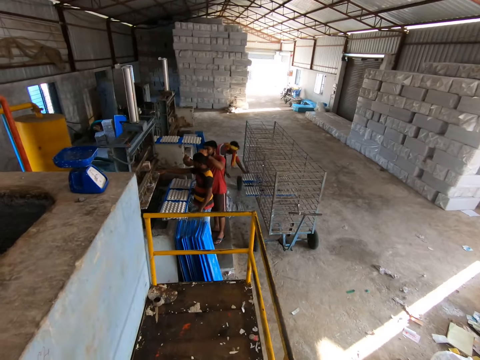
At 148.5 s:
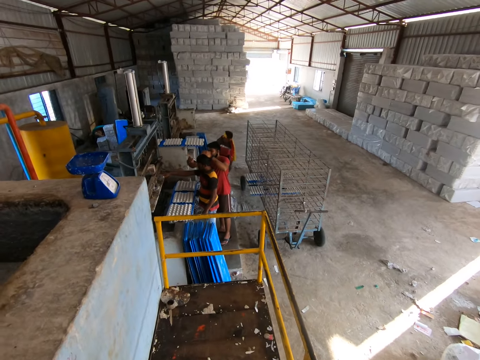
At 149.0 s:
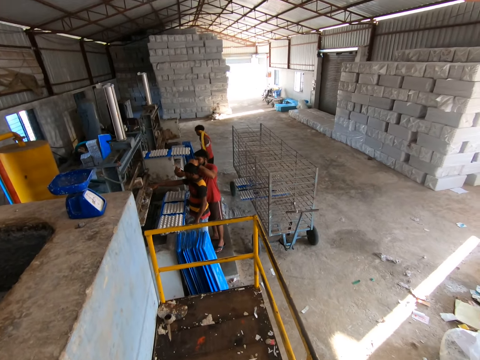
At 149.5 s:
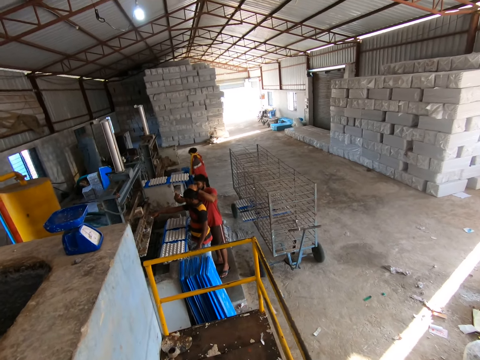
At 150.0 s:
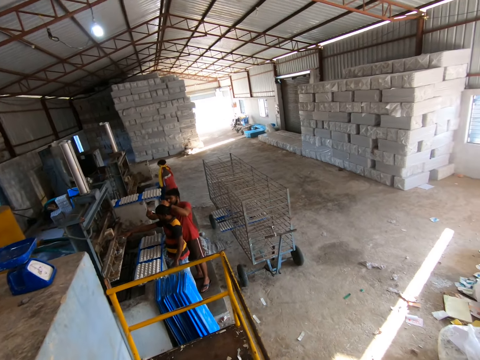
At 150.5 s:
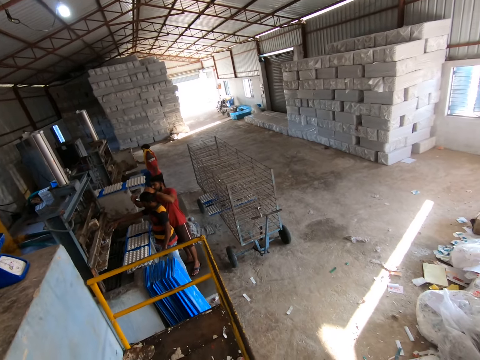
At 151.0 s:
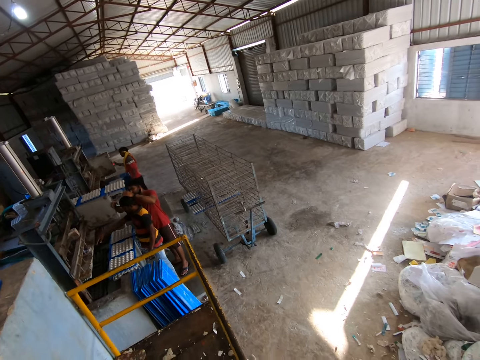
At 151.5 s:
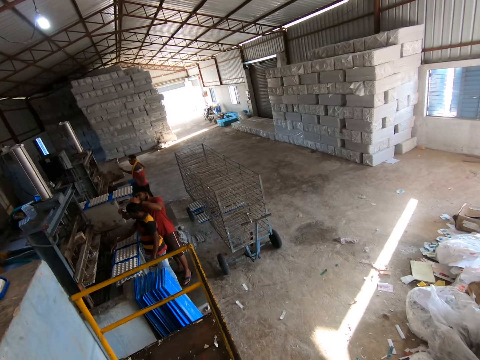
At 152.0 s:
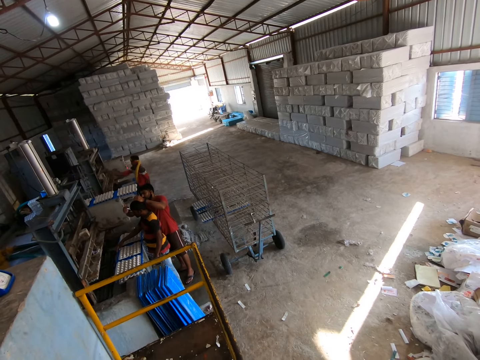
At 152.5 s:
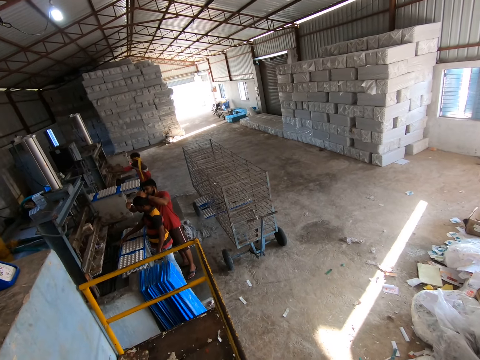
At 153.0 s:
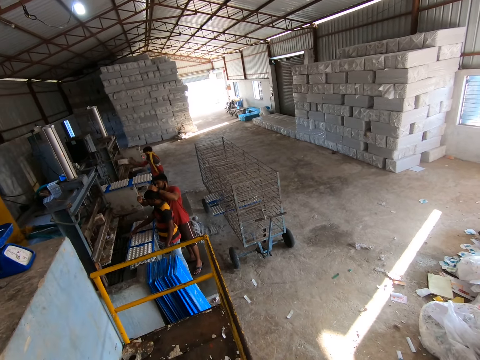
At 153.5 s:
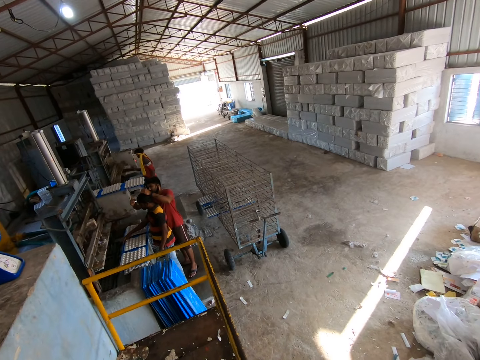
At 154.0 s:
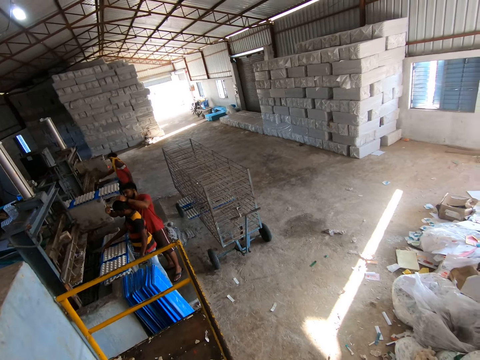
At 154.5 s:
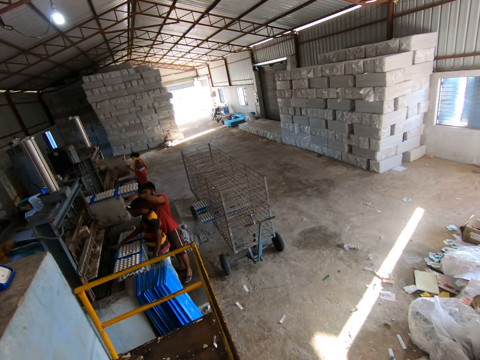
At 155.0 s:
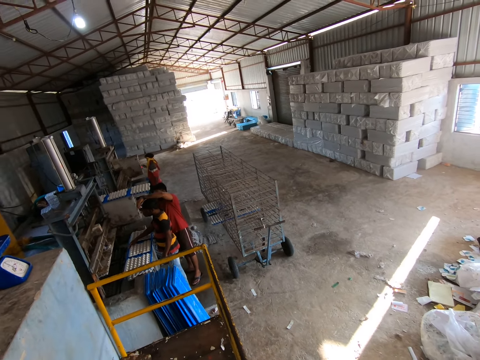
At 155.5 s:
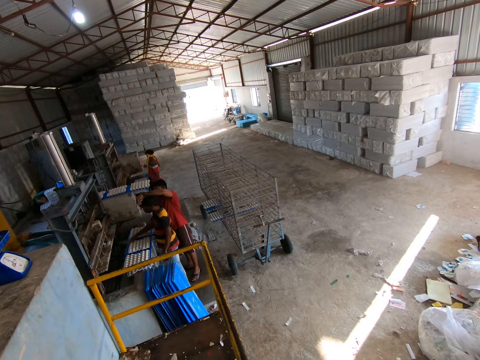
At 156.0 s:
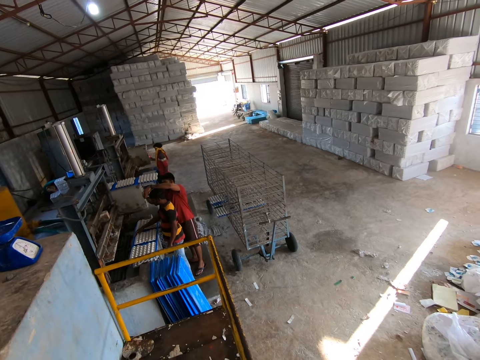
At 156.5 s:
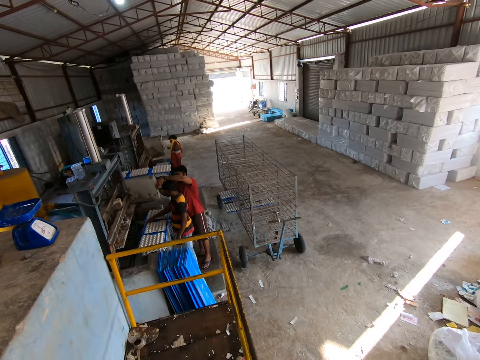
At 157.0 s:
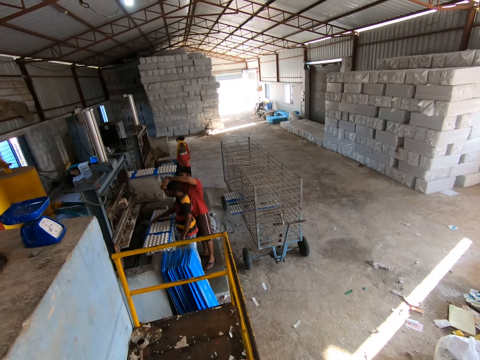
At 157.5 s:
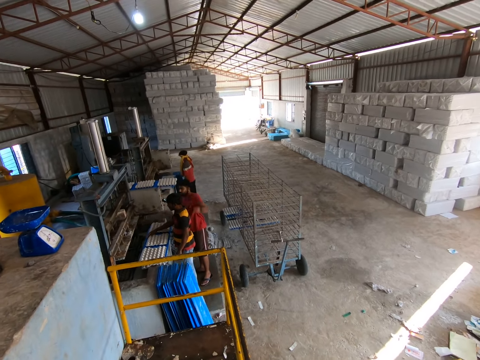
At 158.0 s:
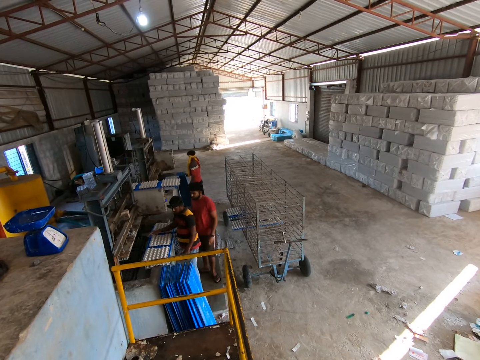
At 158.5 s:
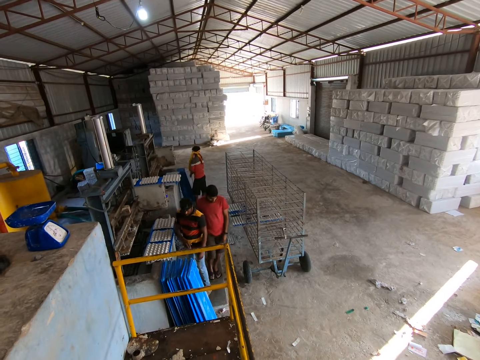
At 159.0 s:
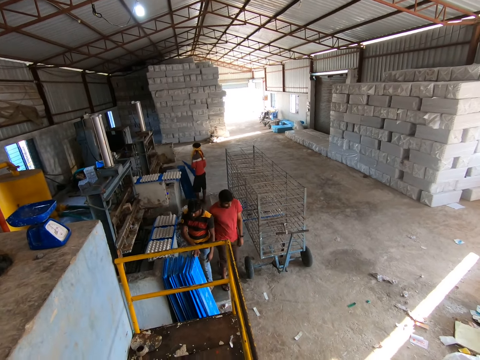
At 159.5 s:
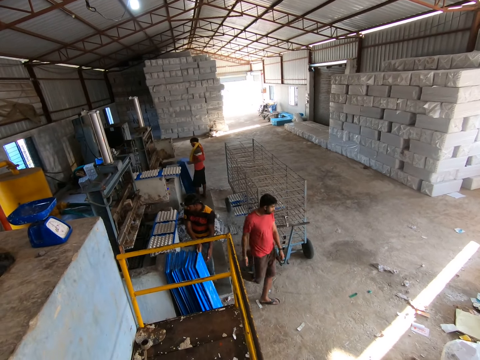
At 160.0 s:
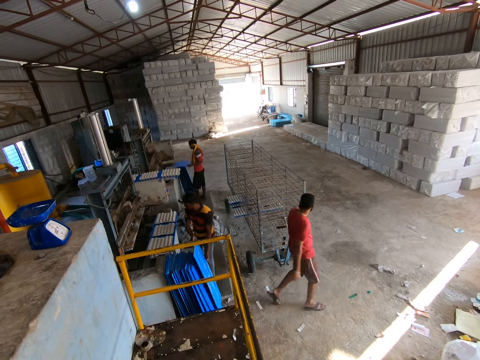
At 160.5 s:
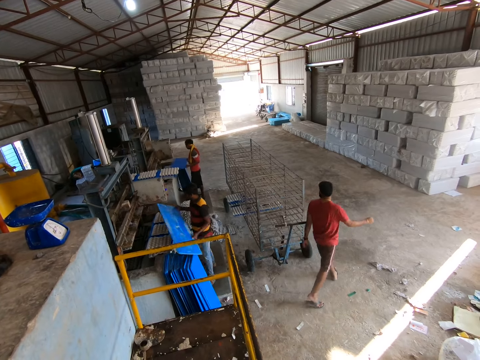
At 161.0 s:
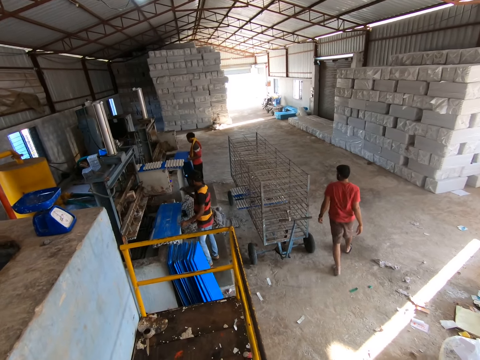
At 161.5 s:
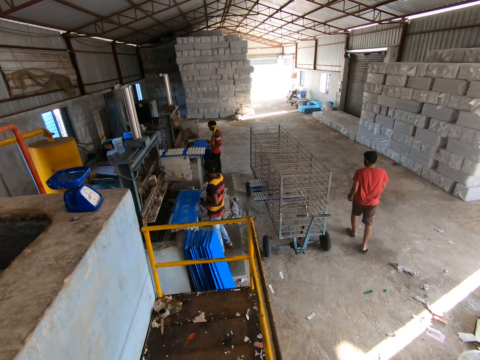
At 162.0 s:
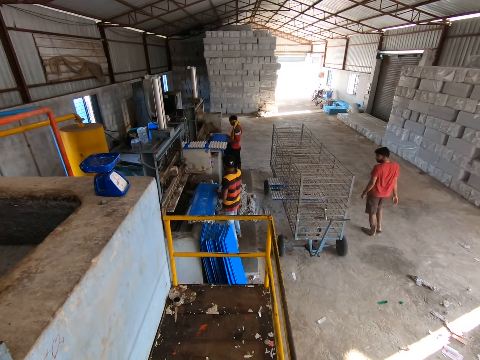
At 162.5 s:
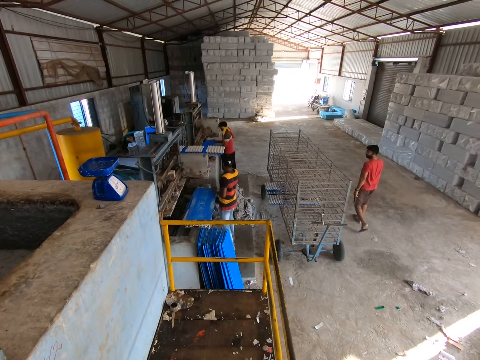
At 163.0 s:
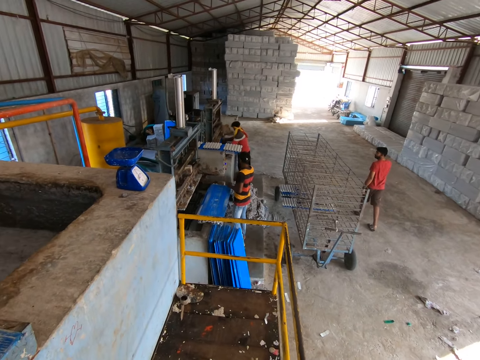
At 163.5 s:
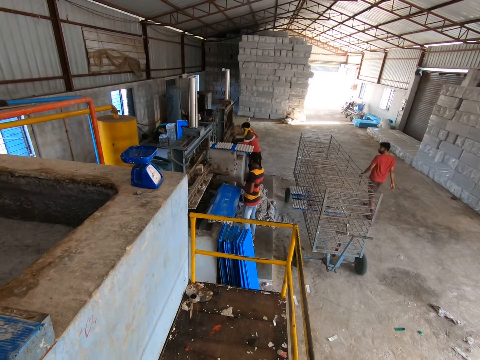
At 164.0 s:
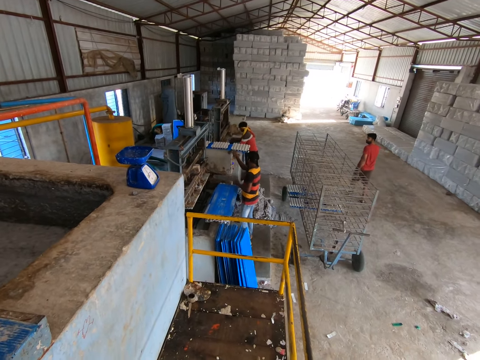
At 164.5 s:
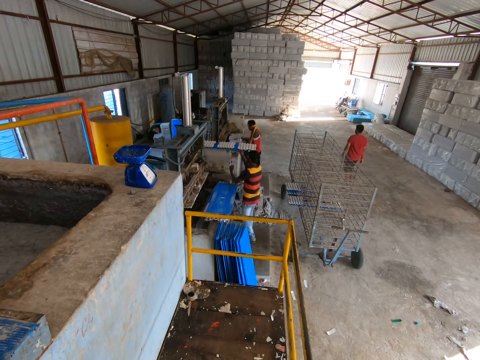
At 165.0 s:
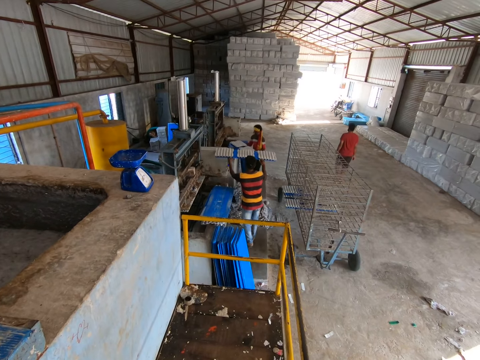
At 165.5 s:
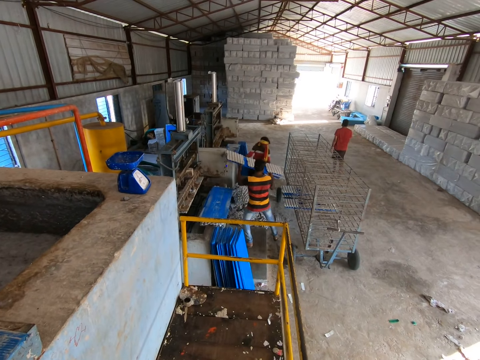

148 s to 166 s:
A man touches the crate making machine with his right hand. Another man walks away from the trolley. The second man operates a device next to the crate making machine with his right hand, takes a crate from the crate making machine with his right hand, places the crate in his right hand next to the crate making machine, and operates a device next to the crate making machine with his right hand. The second man picks up a plastic board from the floor of the factory with both hands. A third man walks away from the first man. The second man picks up a plastic board from the floor of the factory with both hands again. The first man picks up a plastic board from the floor of the factory with both hands and places the plastic board next to the crate making machine. The second man places the plastic board in both hands into the crate making machine. The first man lifts up a plastic board next to the crate making machine with both hands. The second man brings out the plastic board from the crate making machine with both hands.

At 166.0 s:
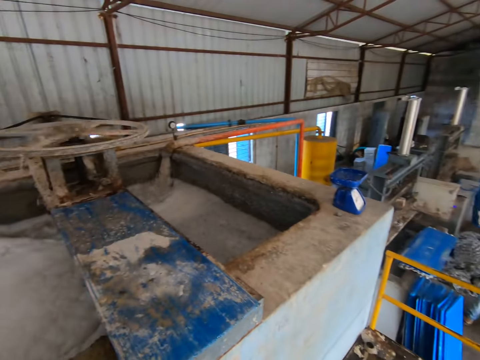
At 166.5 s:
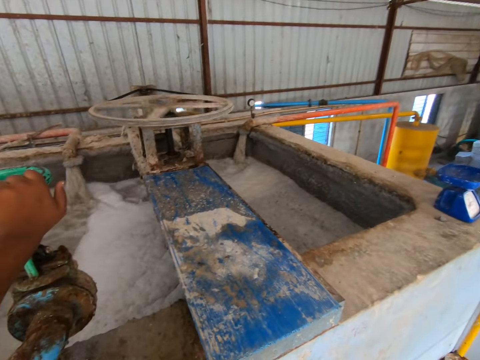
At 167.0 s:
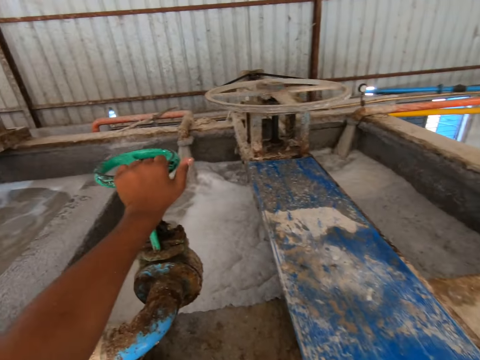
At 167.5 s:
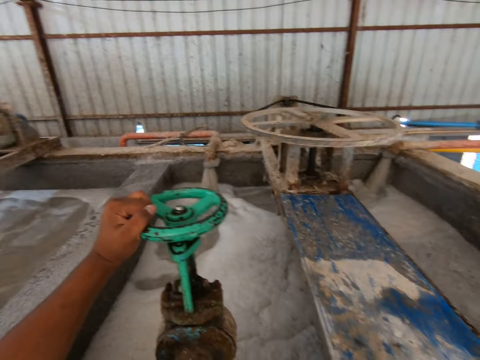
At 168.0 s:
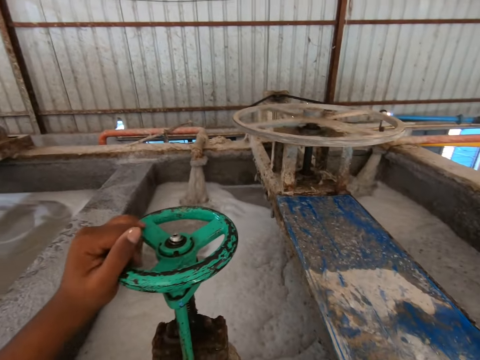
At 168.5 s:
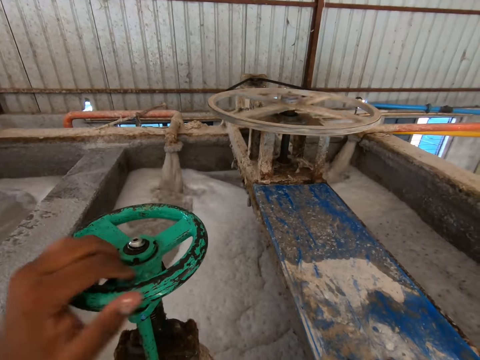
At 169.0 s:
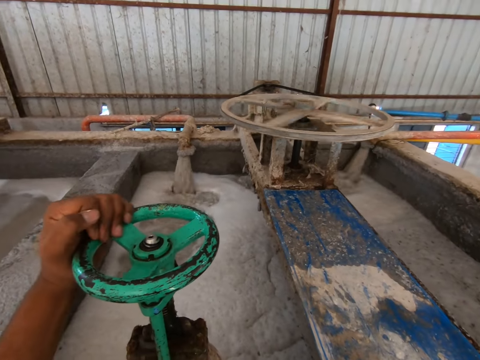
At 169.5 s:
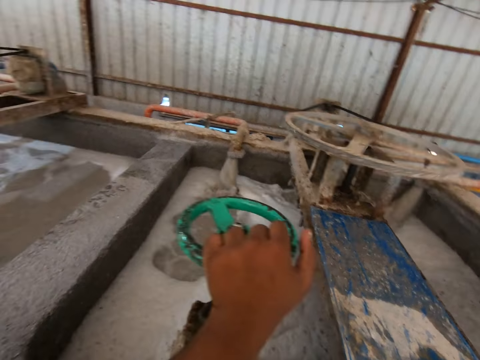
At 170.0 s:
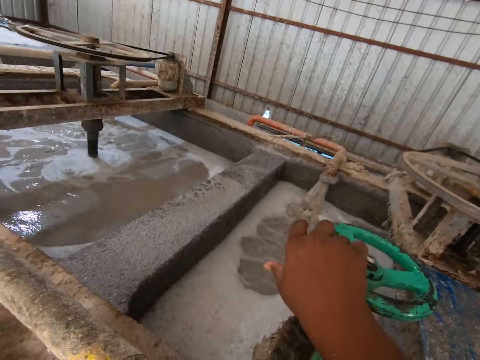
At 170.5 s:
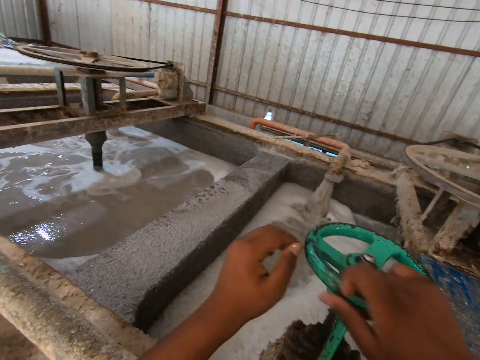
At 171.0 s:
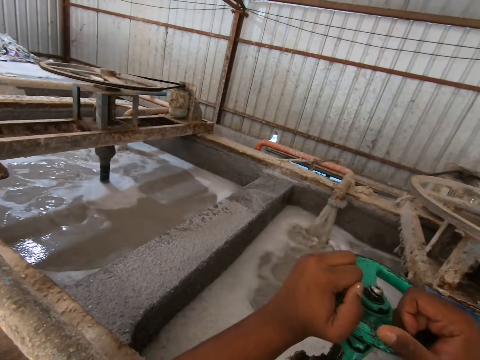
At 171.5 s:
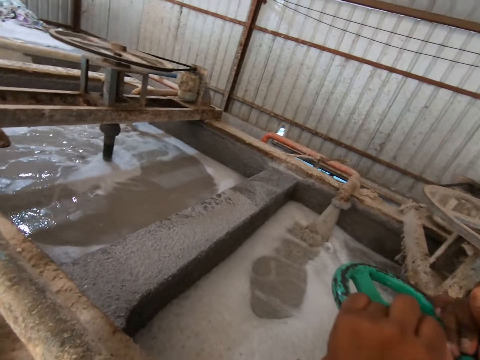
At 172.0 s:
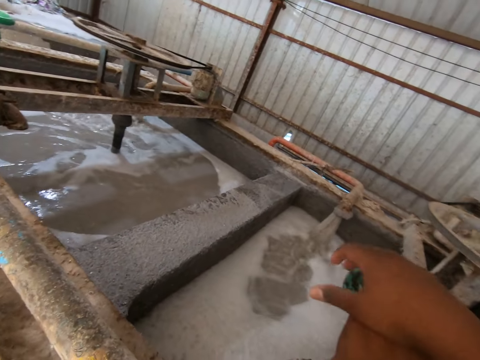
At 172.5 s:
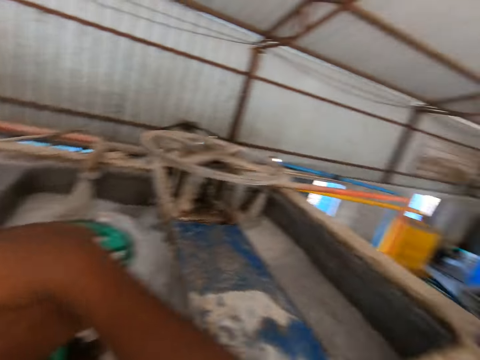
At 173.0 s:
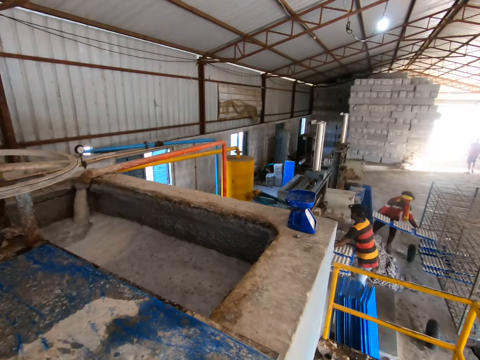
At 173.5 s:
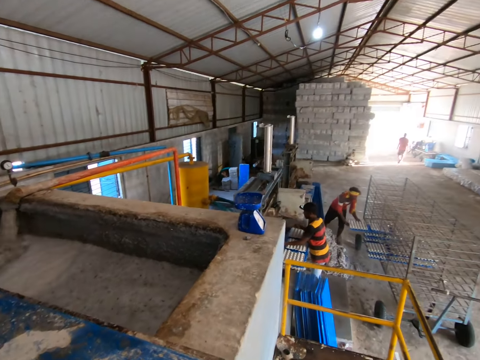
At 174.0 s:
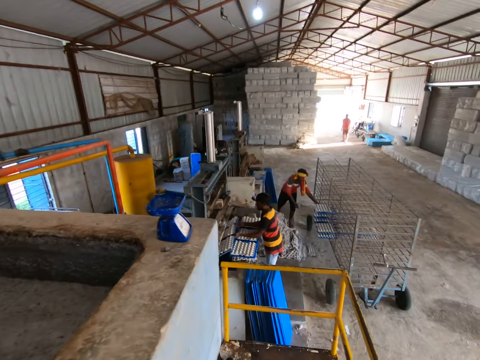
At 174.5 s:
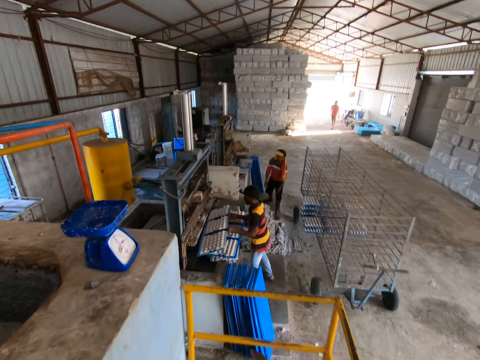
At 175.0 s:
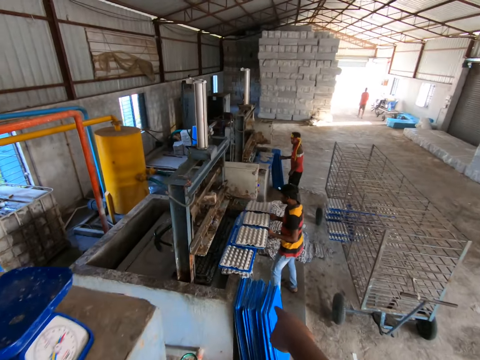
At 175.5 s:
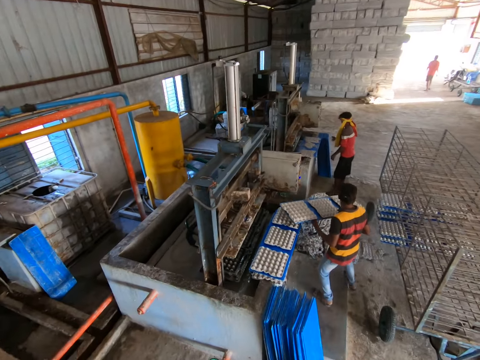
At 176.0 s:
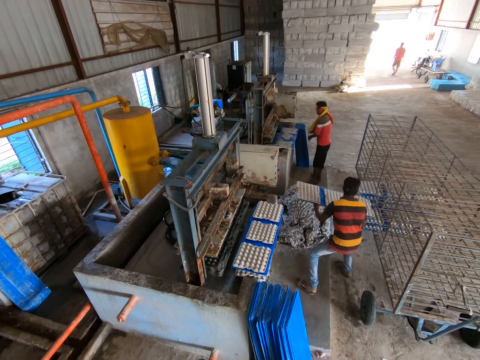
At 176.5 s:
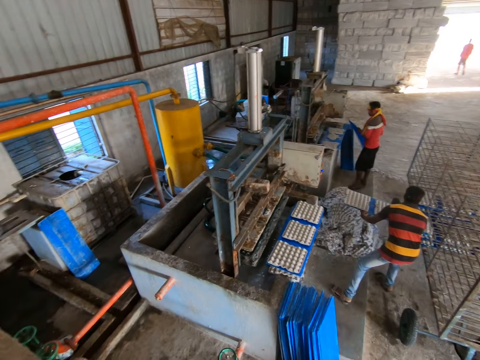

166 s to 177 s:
A man places the plastic board in both hands into the trolley on the factory floor. Another man places the plastic board in both hands into the trolley on the factory floor. The camera wearer turns a metal wheel of a metal pipe on the concrete enclosure with his left hand. He turns the metal wheel of the metal pipe on the concrete enclosure with both hands. The first man places a plastic board in both hands into the trolley on the factory floor. The camera wearer looks around. He speaks to the other man. The other man takes out a plastic board from the crate making machine with both hands. The camera wearer walks around the factory and points towards the crate making machine next to the other man. The first man picks up a plastic board from the floor of the factory with both hands. The other man places the plastic board in both hands into the trolley on the factory floor.
